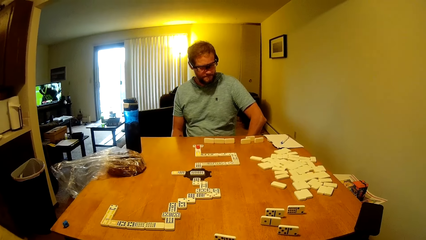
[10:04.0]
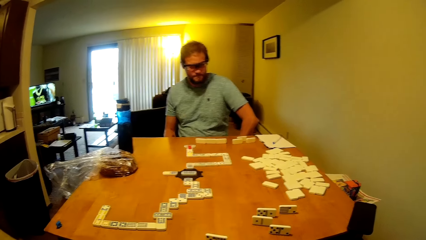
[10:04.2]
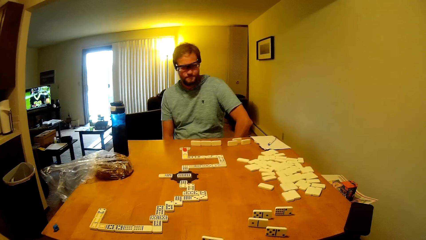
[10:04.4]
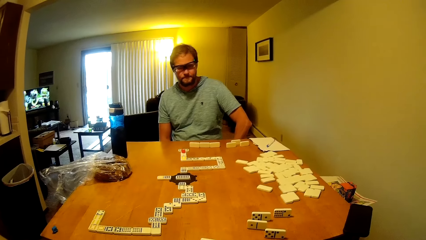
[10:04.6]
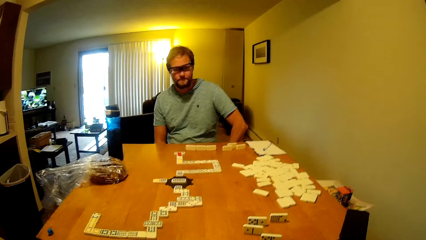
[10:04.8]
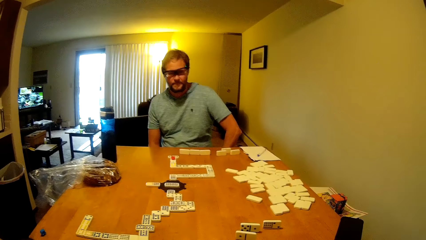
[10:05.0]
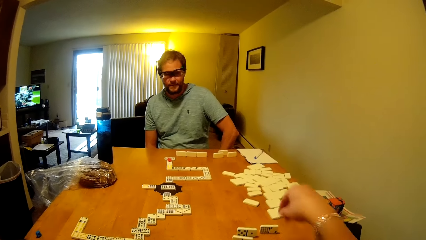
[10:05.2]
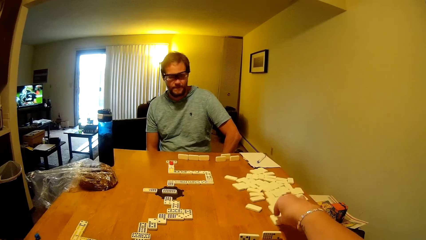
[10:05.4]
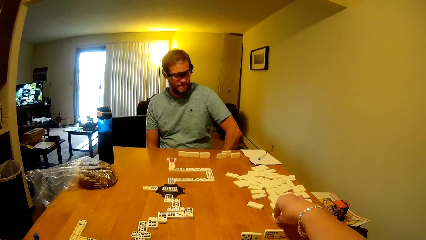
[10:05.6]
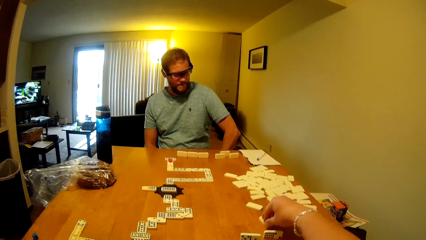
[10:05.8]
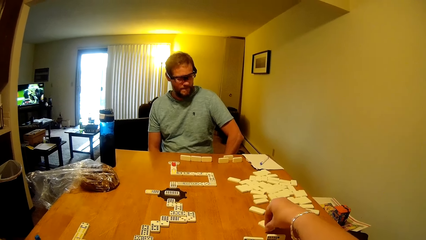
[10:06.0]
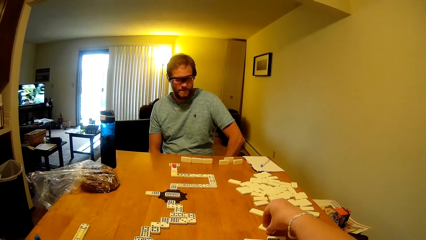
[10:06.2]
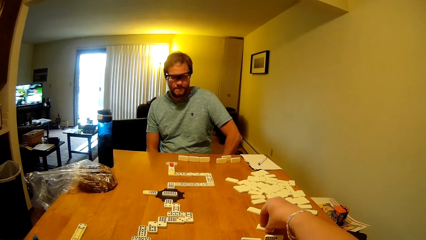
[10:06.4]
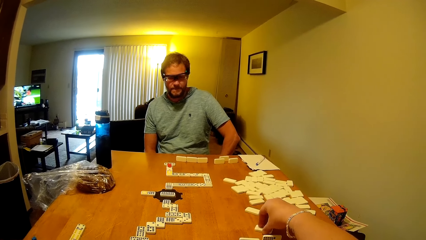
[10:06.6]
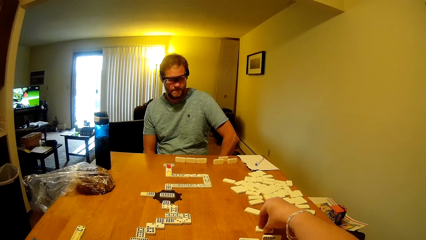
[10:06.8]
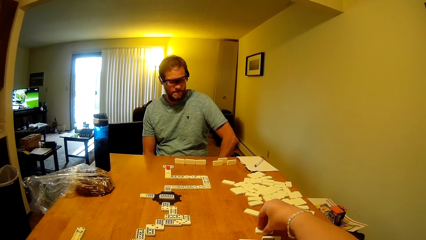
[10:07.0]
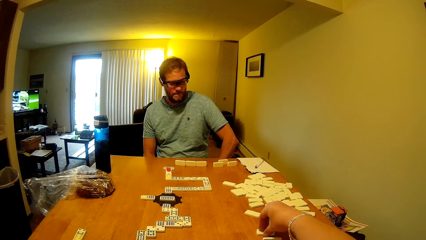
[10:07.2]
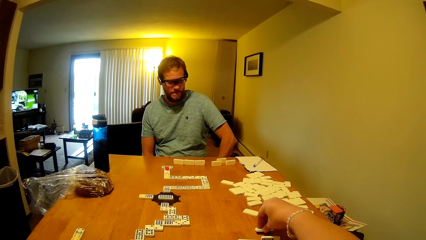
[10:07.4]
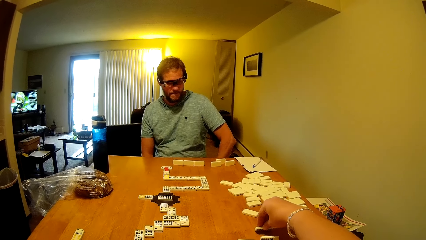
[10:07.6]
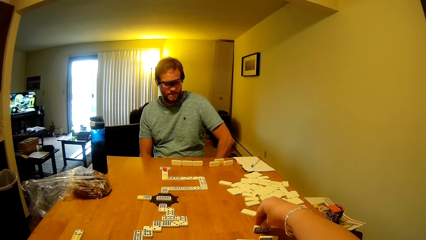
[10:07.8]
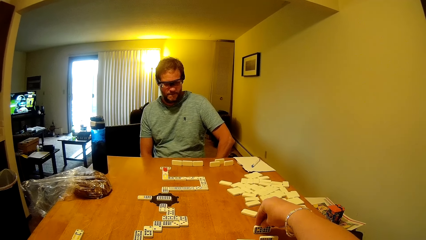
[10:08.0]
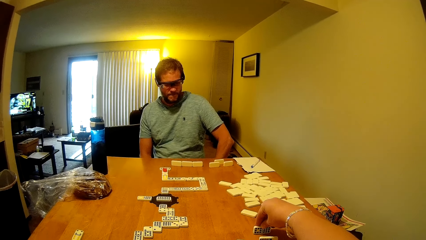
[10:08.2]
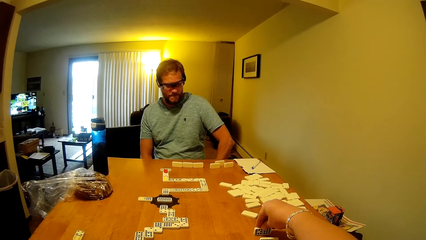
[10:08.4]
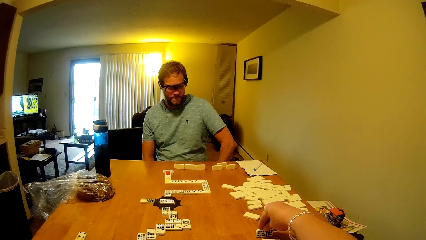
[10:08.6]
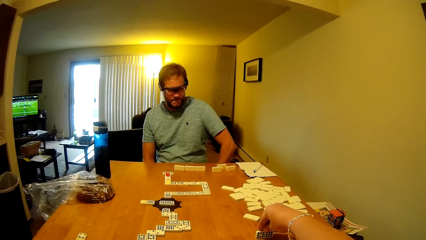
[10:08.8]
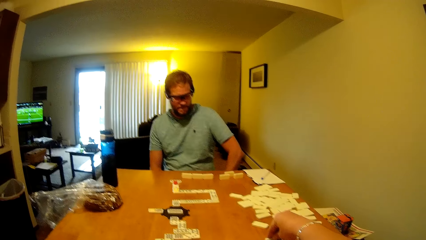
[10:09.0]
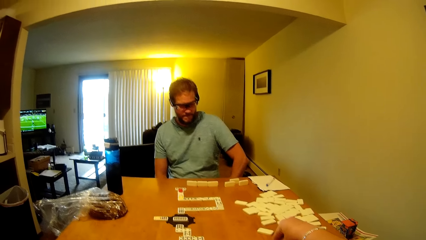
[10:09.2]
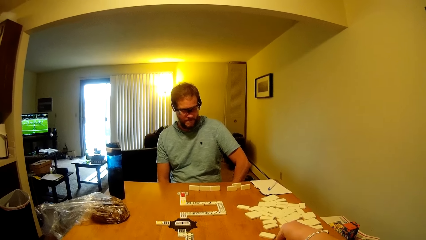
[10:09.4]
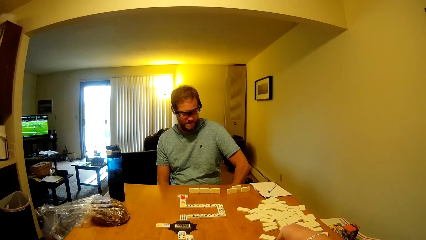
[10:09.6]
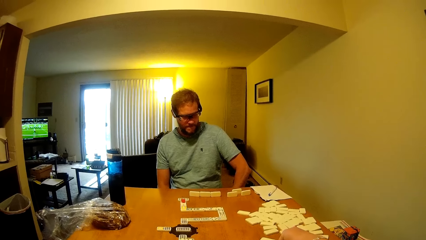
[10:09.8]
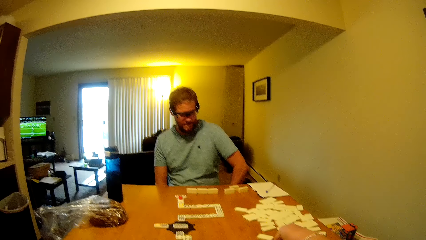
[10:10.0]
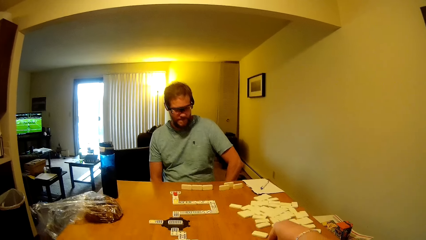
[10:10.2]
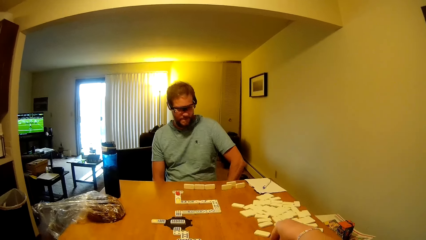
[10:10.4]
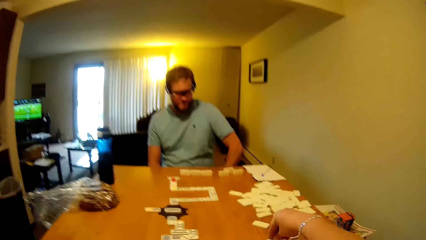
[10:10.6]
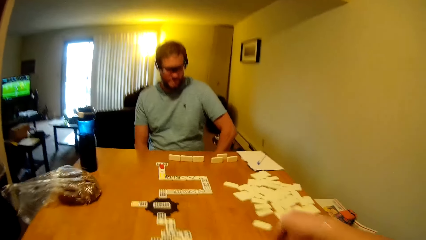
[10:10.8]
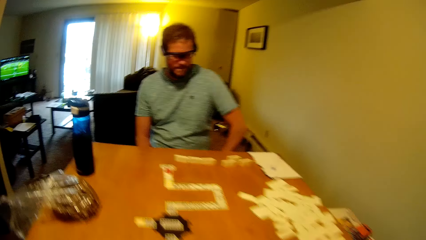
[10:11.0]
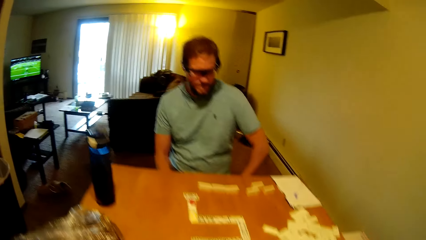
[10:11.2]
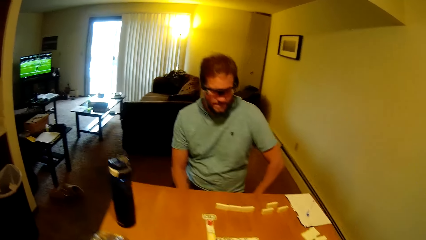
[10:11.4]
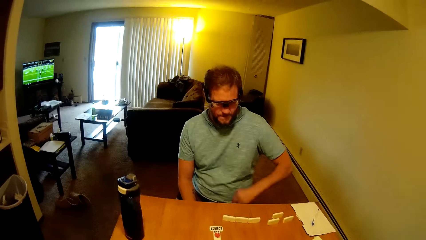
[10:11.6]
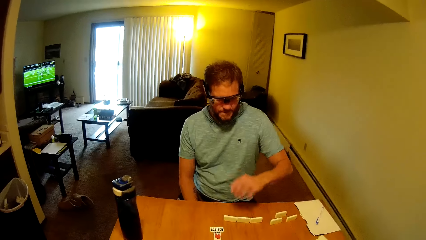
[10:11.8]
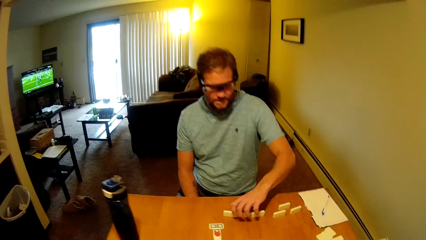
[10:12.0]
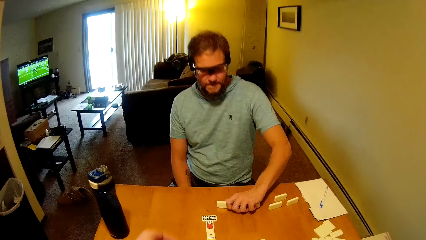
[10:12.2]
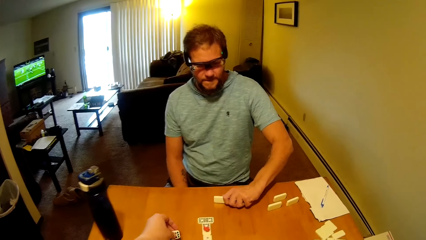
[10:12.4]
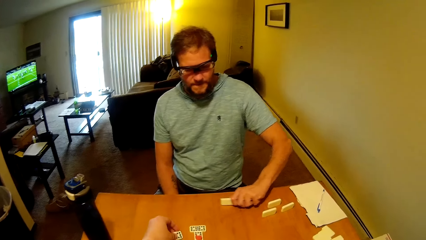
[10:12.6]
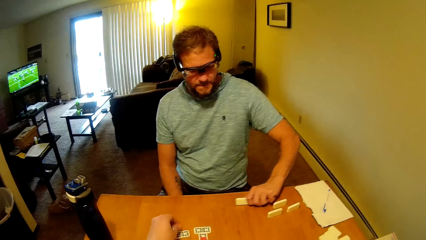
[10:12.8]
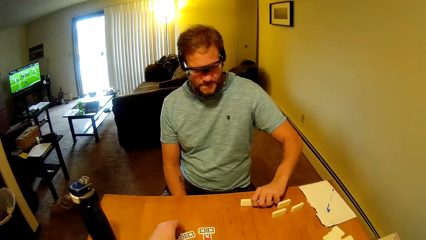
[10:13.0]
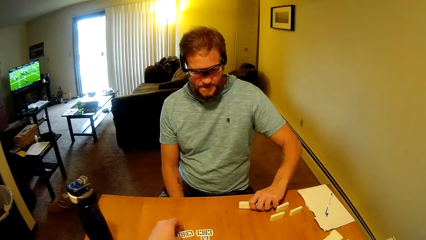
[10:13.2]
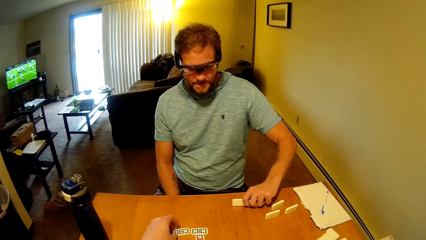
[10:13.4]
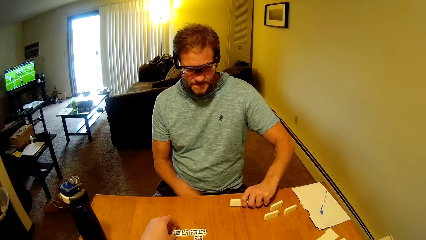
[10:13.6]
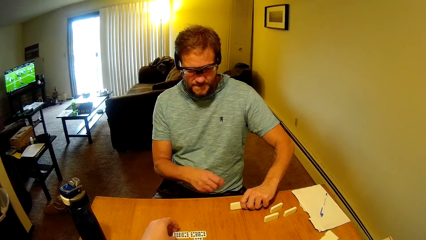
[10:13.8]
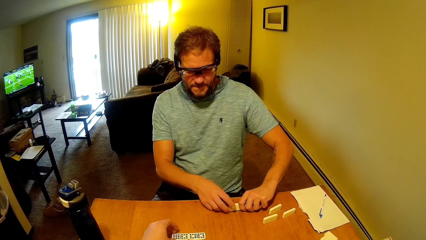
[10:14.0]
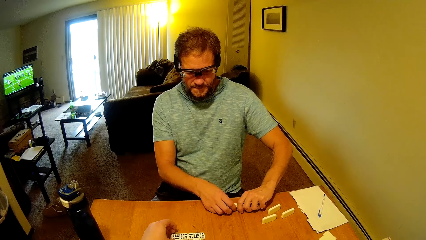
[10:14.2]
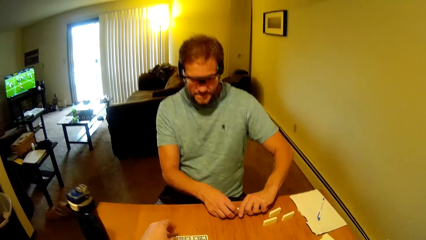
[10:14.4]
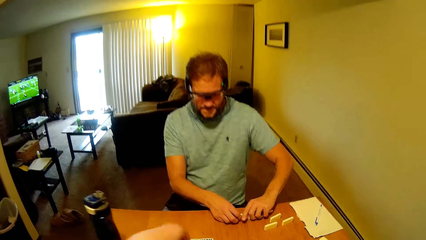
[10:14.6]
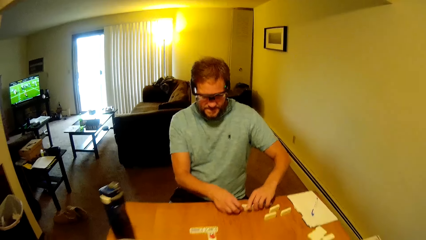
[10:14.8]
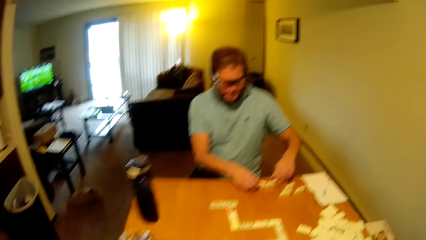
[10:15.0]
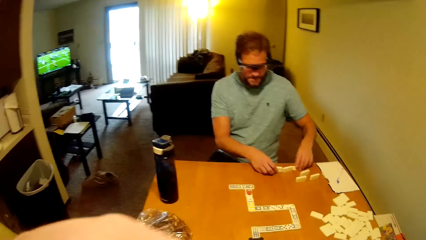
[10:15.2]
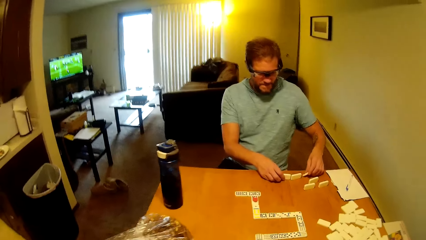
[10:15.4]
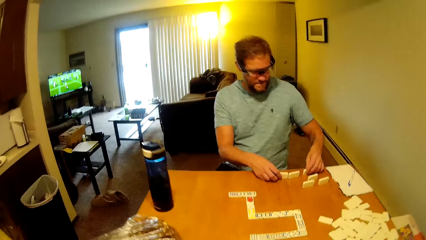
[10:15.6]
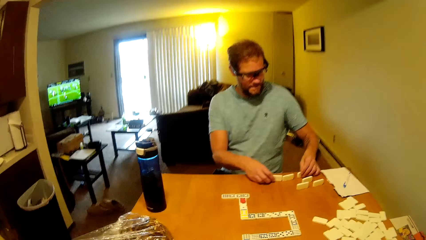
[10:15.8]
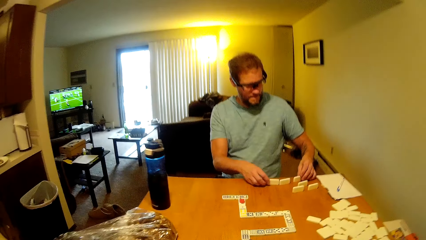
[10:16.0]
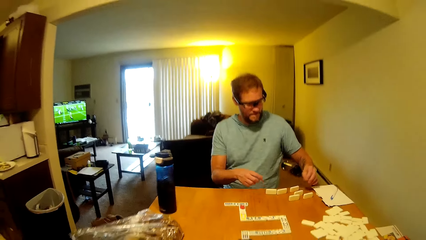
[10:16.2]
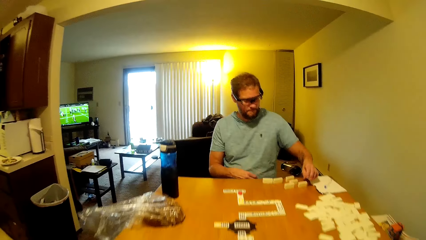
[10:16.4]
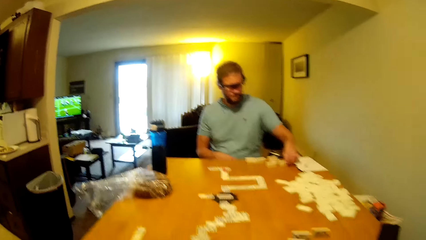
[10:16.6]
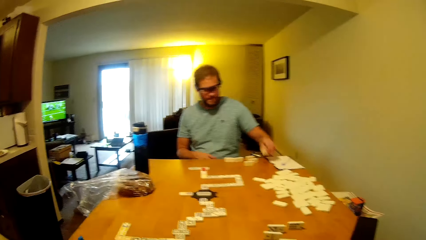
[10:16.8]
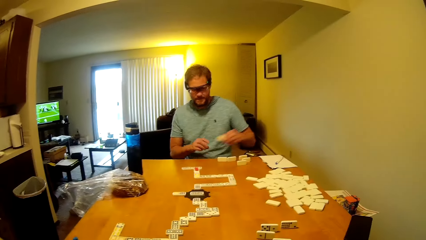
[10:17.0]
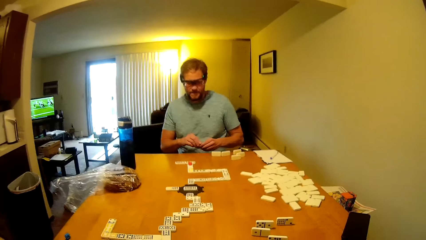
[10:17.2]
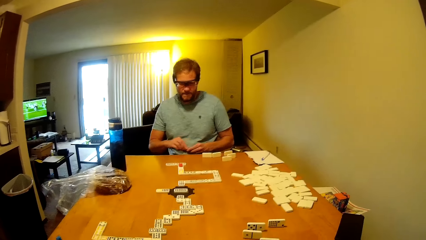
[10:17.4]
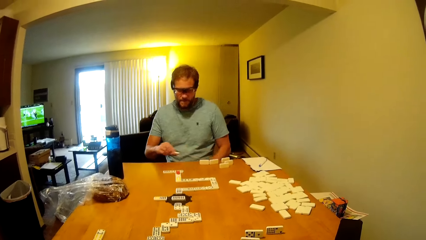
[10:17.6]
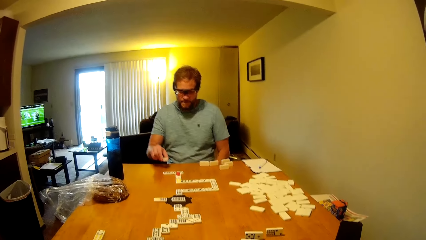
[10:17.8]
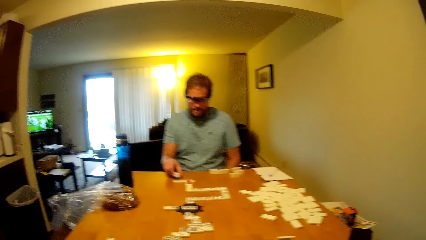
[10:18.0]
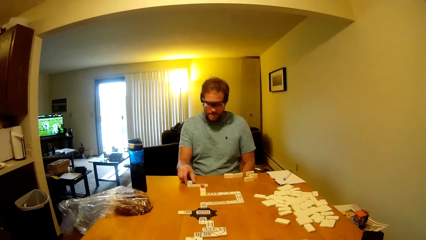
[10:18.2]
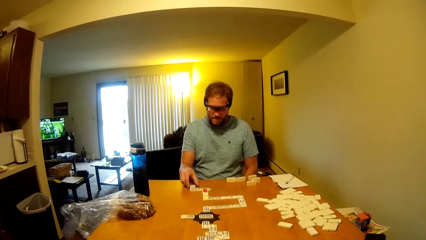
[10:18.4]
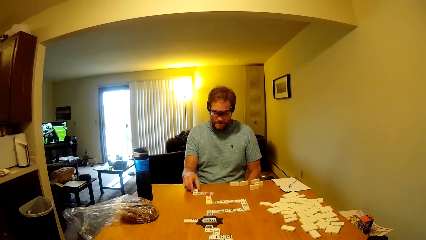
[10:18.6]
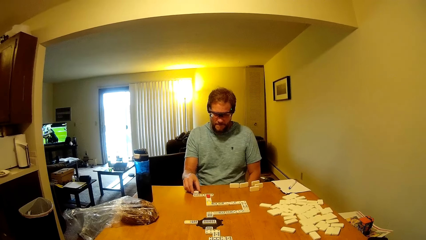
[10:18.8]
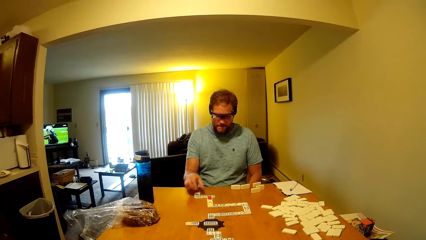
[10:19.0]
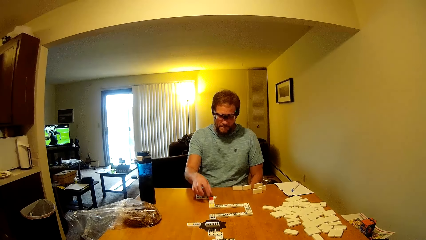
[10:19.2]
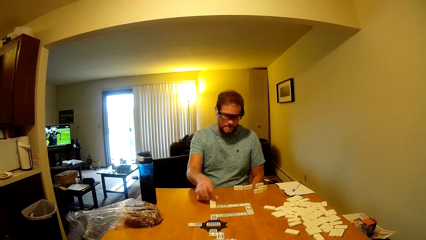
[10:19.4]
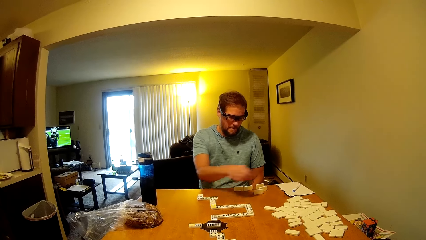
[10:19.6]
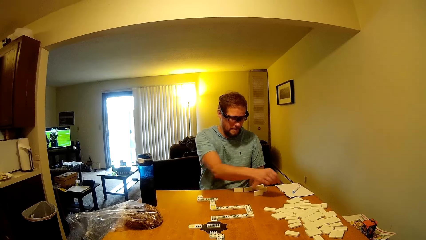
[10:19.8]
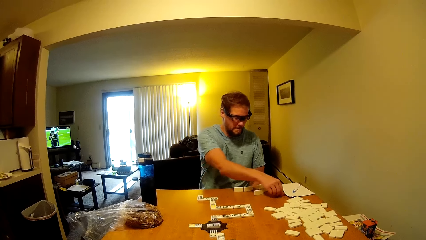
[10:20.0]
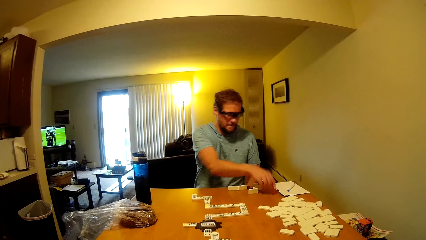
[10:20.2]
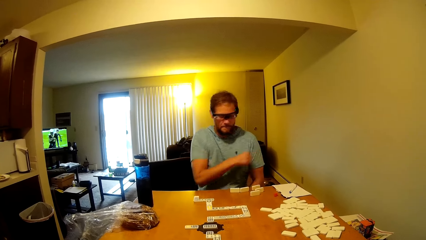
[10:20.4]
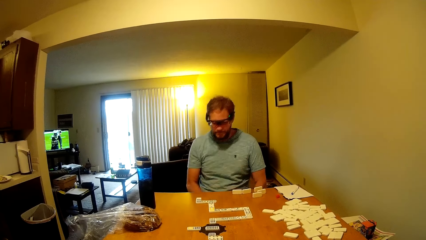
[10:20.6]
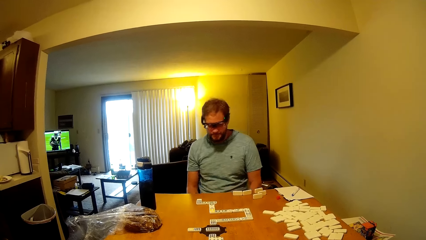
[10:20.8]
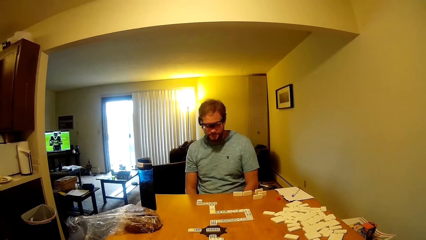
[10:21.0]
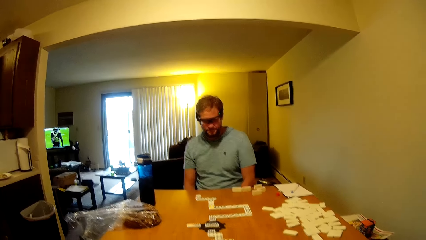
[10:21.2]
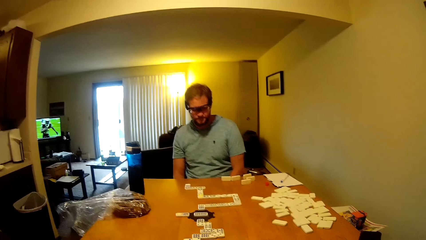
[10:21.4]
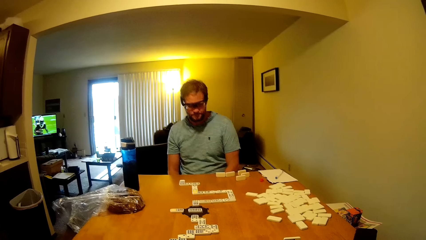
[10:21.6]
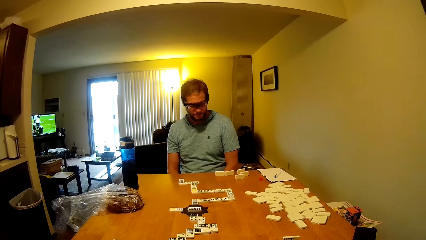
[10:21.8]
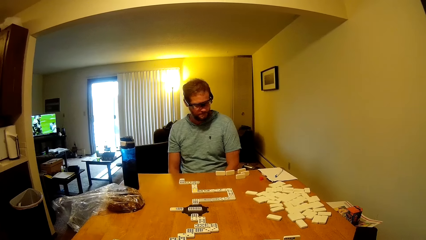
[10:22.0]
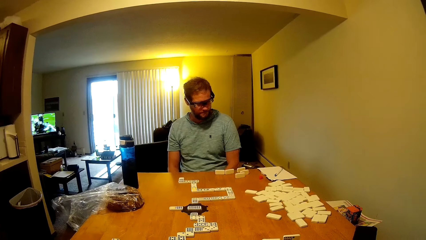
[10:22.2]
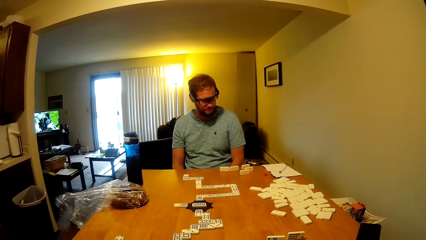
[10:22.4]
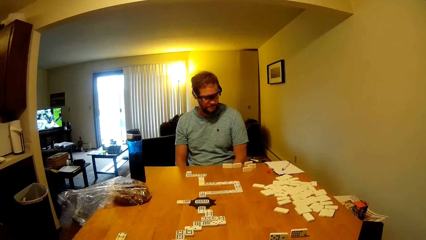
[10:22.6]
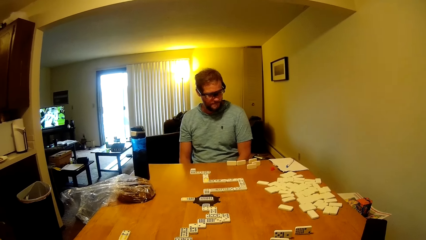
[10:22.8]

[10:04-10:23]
A man moves a domino piece. The camera wearer picks up a word board. The man moves the word boards. The man moves the domino pieces. The camera wearer plays the domino piece. The man plays the domino piece and moves the domino piece.
